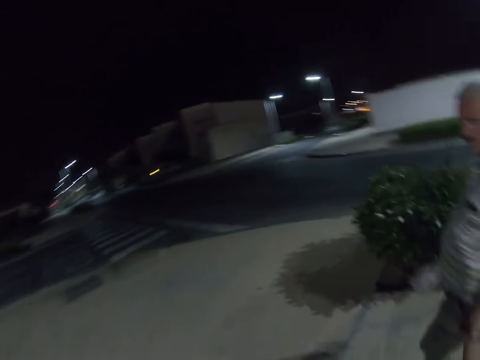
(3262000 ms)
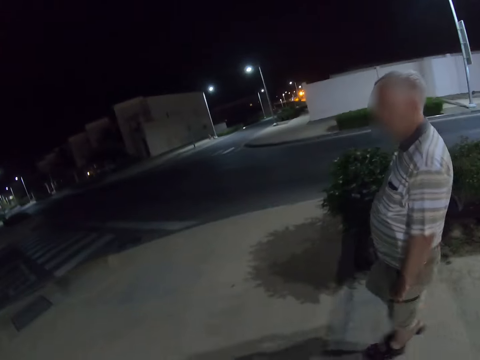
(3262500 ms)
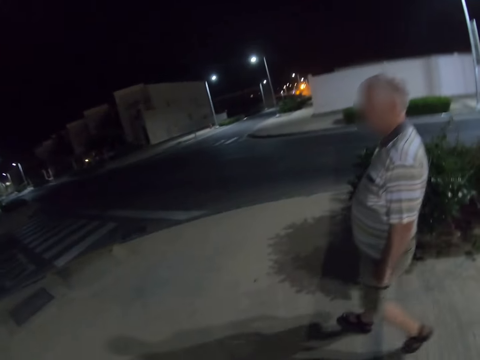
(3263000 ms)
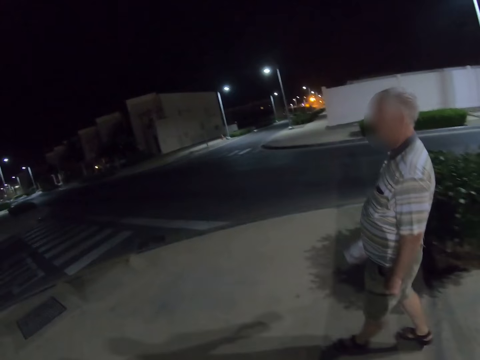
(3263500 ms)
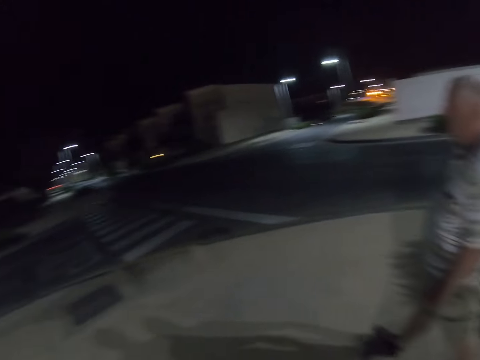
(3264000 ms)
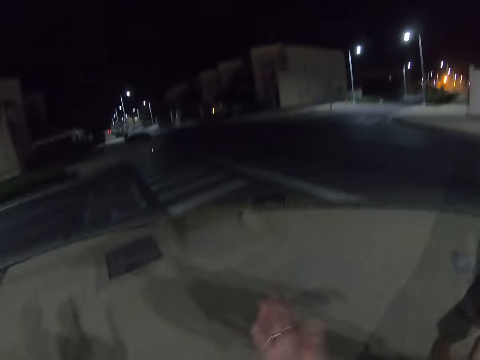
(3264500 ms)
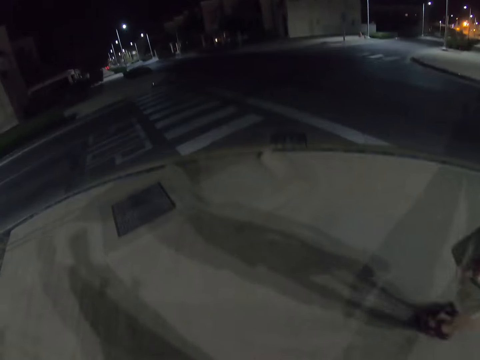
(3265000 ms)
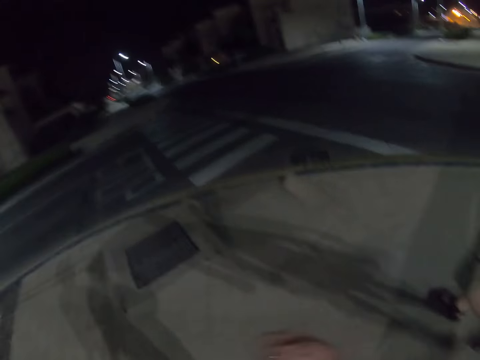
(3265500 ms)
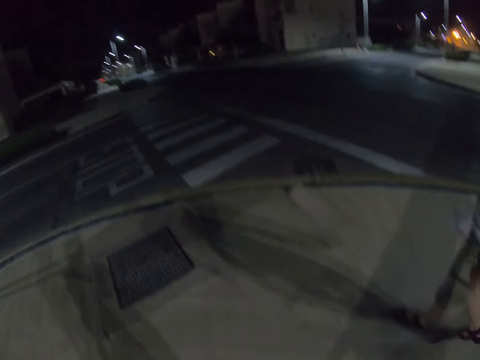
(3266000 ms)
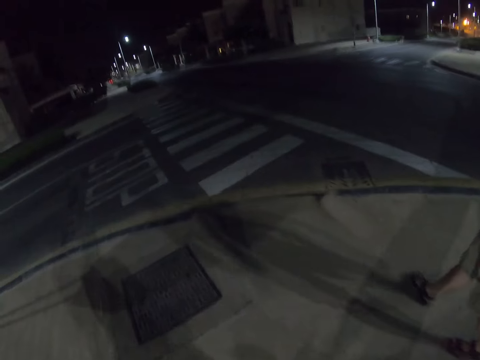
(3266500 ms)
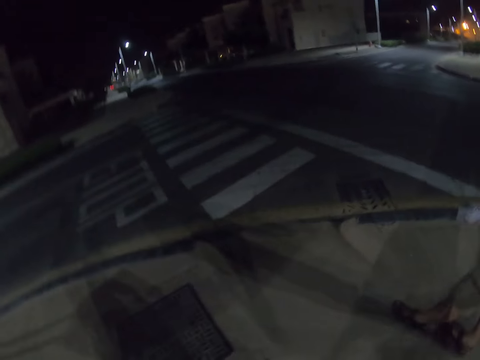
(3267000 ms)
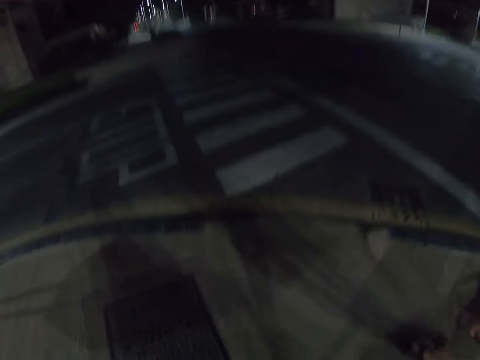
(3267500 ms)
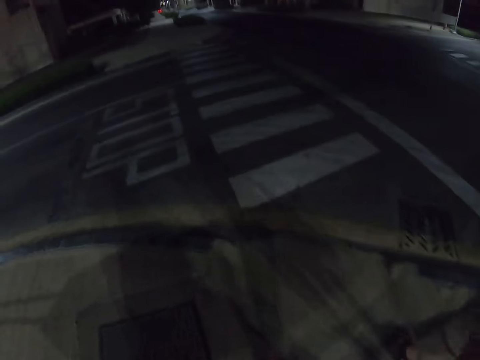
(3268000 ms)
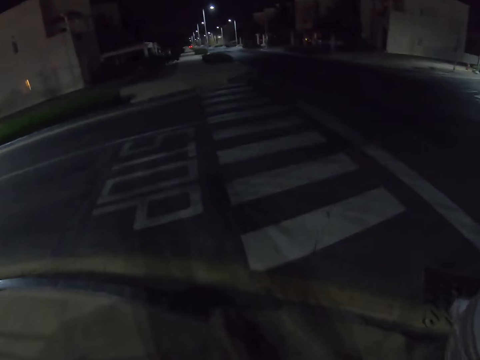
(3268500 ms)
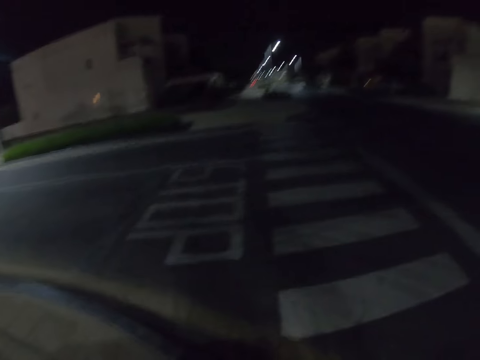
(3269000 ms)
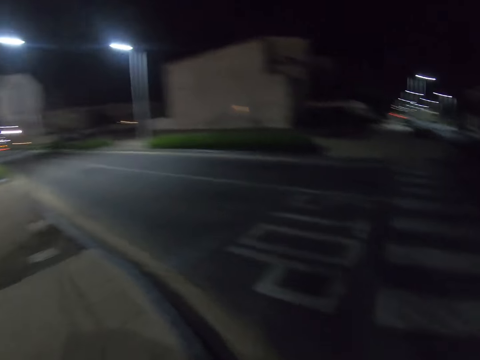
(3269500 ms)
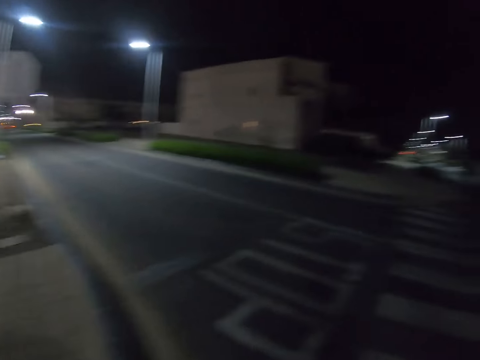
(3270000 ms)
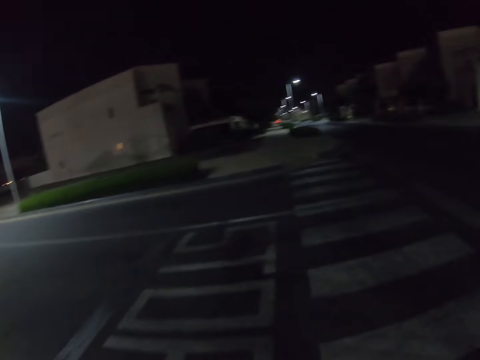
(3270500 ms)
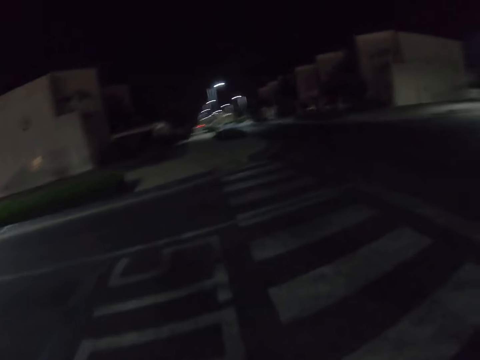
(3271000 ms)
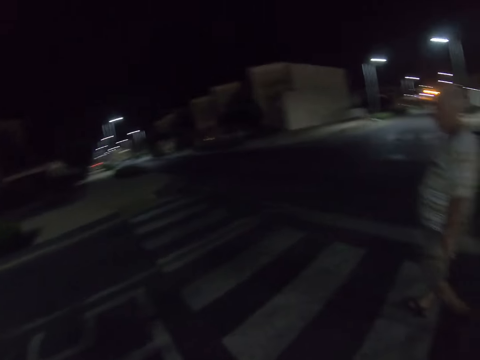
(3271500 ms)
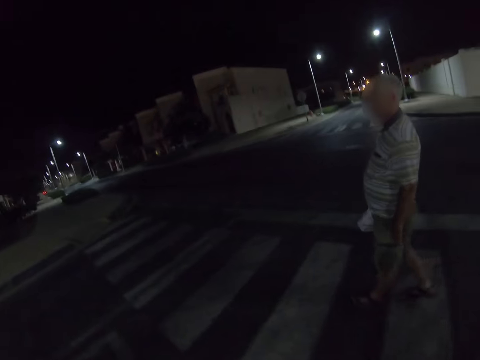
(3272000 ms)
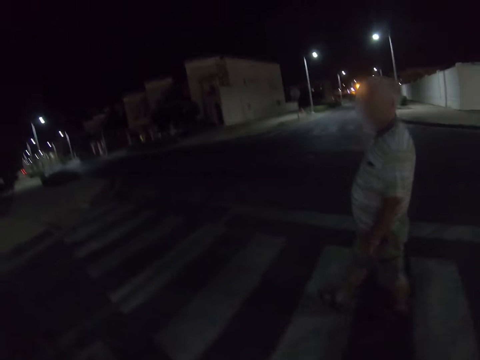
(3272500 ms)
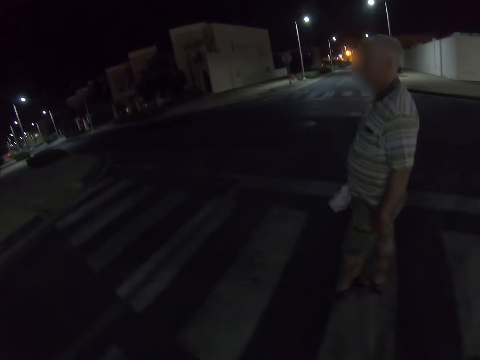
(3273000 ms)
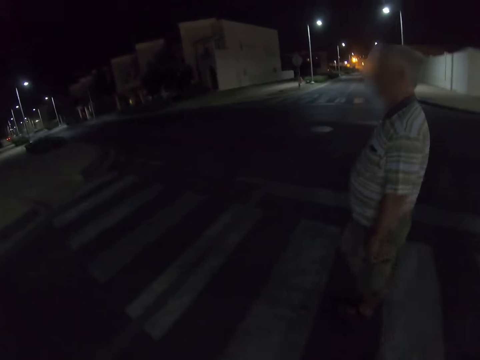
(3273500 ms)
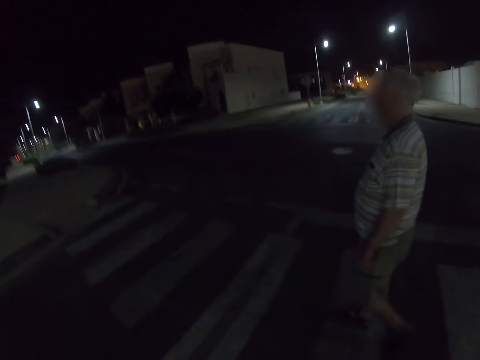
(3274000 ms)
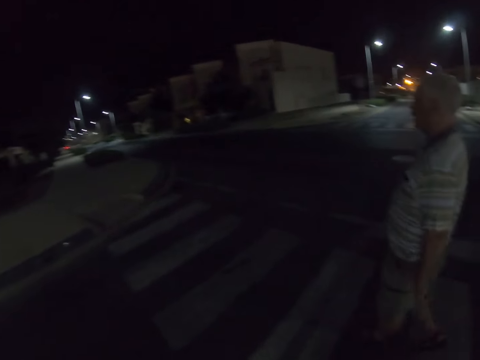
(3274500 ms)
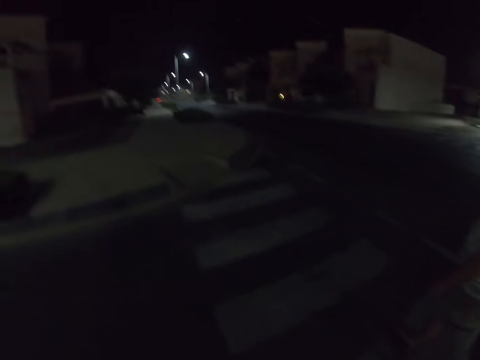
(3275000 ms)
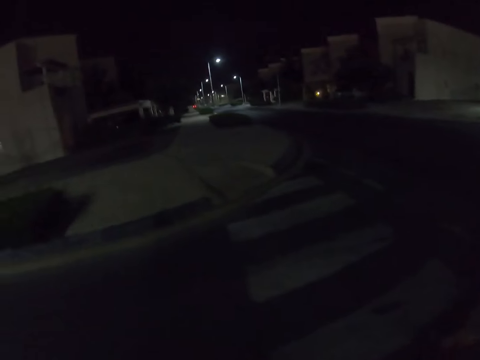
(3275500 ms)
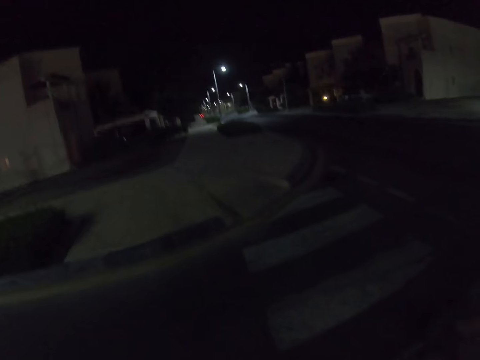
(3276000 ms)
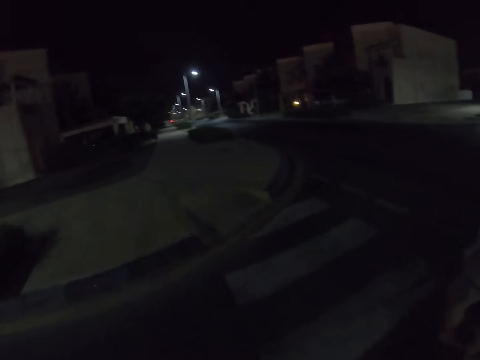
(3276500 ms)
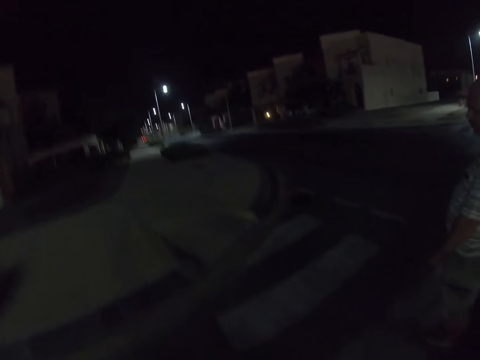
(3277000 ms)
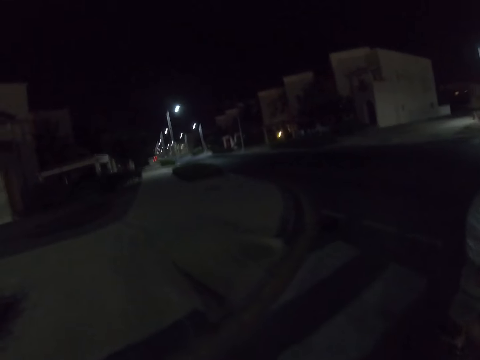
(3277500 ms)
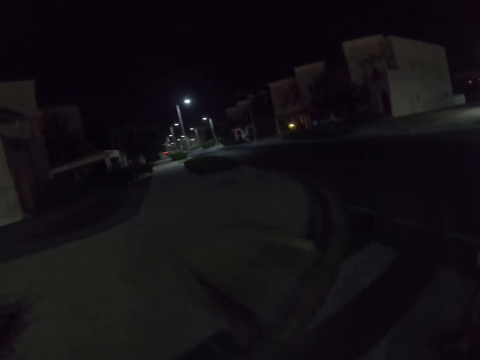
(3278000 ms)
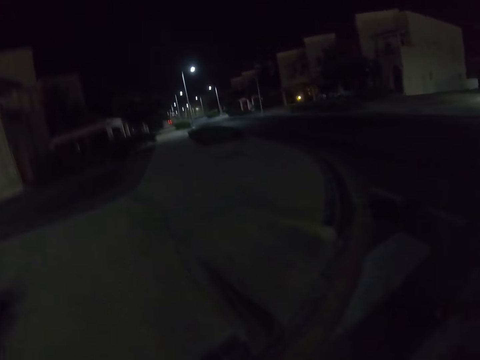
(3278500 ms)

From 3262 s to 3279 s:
The camera wearer looks at a man. The man walks down the street. The camera wearer crosses the tarmac road. The man crosses the road. The camera wearer crosses the road.

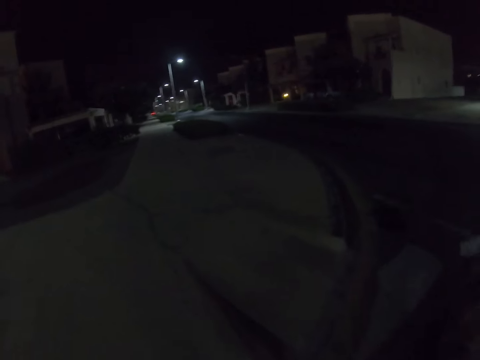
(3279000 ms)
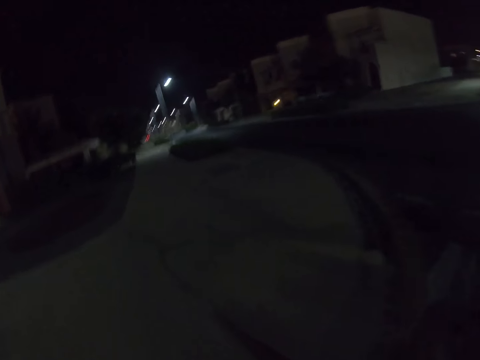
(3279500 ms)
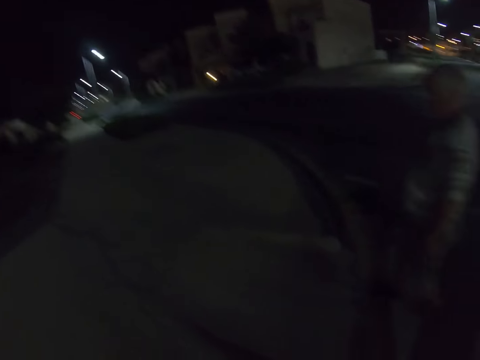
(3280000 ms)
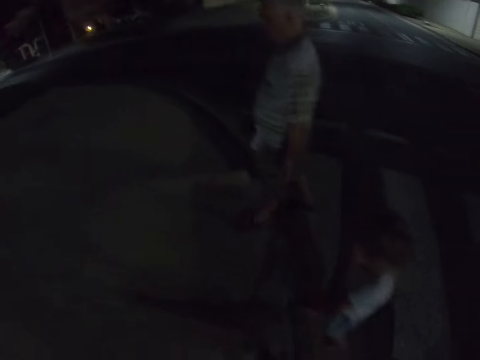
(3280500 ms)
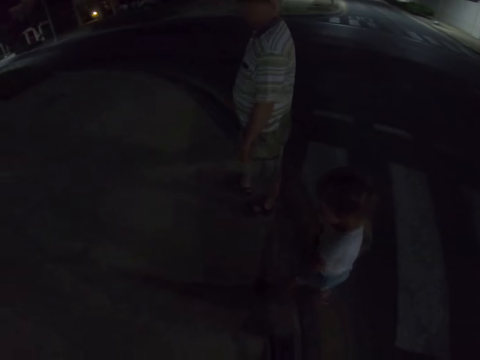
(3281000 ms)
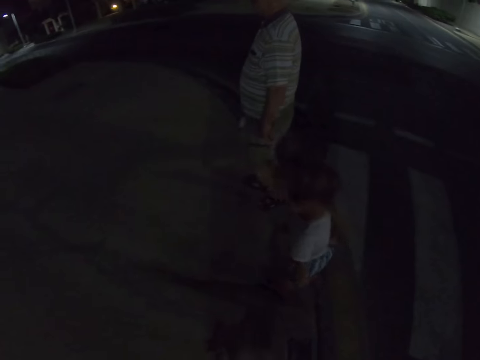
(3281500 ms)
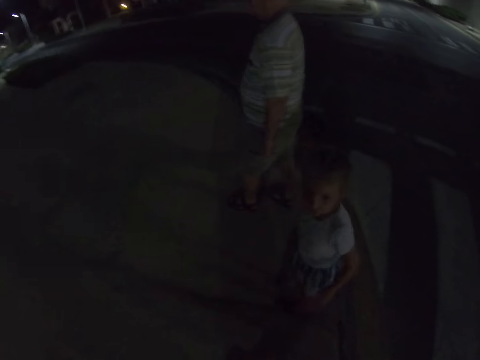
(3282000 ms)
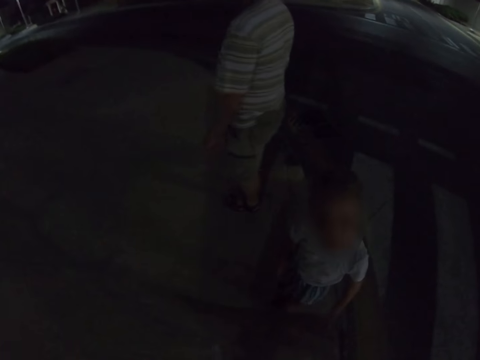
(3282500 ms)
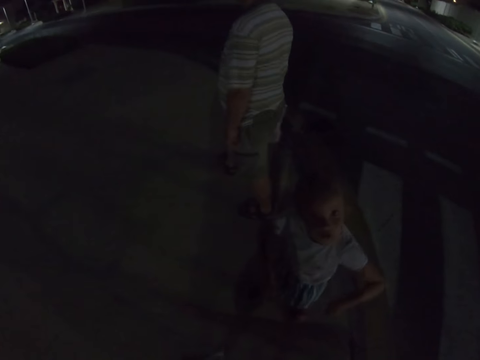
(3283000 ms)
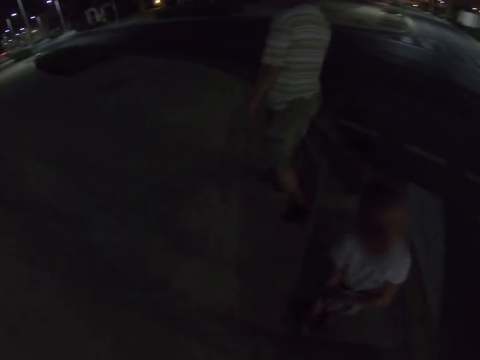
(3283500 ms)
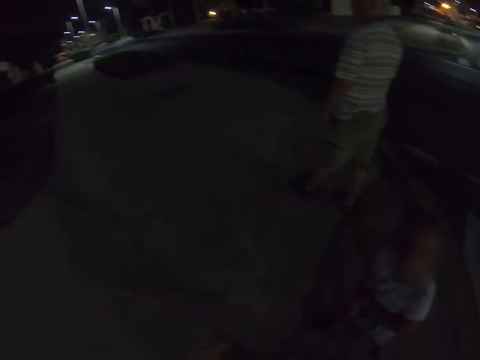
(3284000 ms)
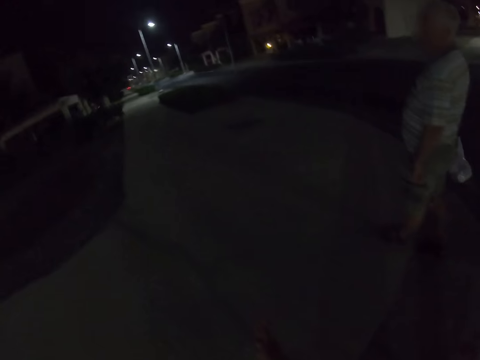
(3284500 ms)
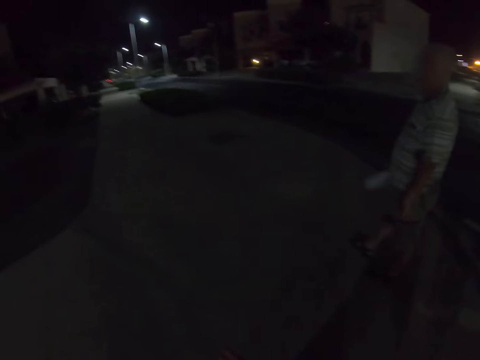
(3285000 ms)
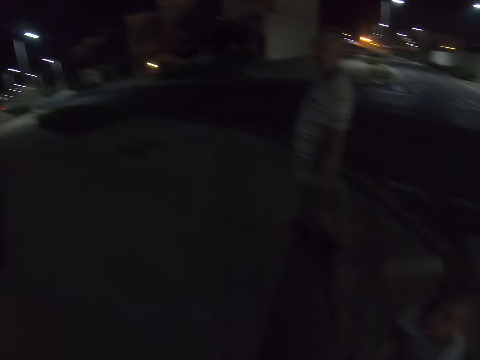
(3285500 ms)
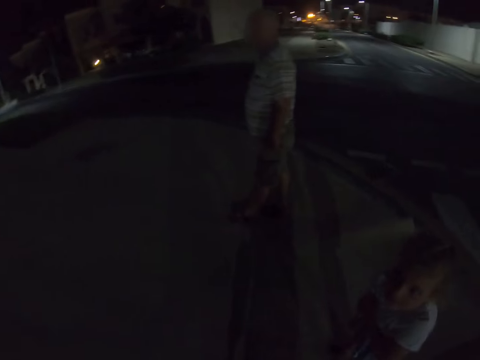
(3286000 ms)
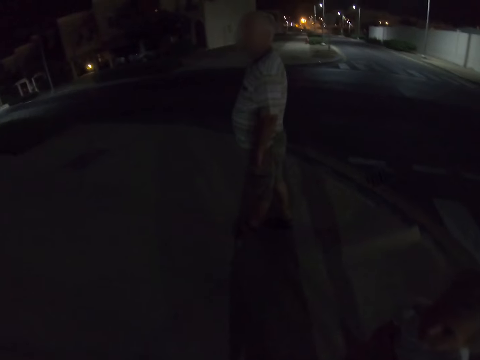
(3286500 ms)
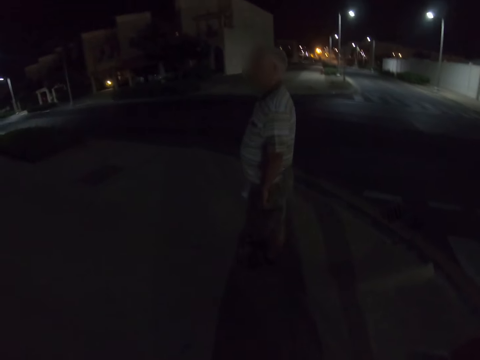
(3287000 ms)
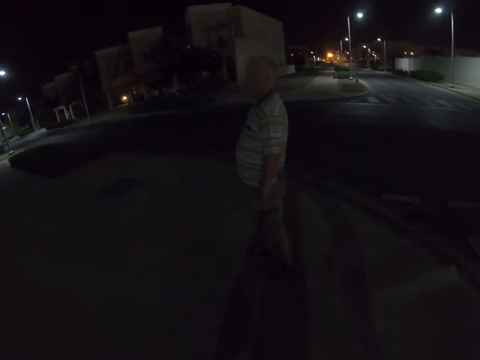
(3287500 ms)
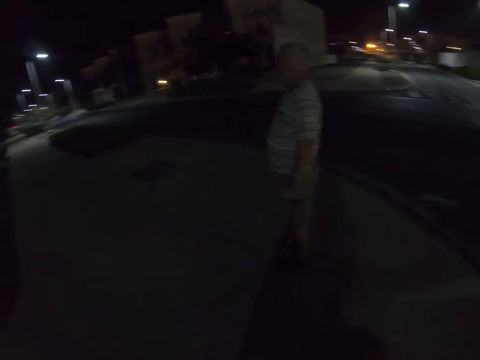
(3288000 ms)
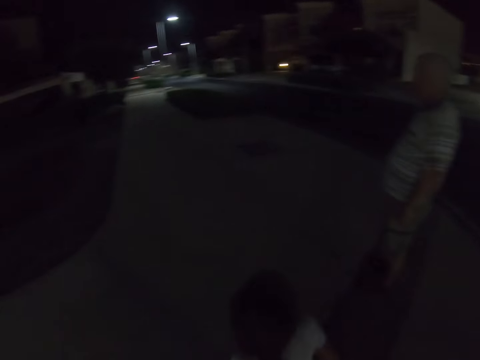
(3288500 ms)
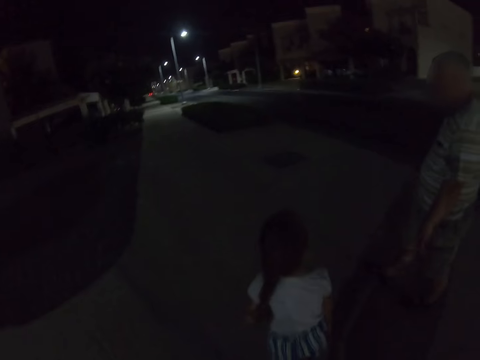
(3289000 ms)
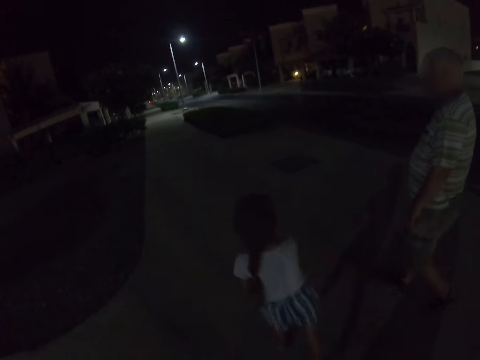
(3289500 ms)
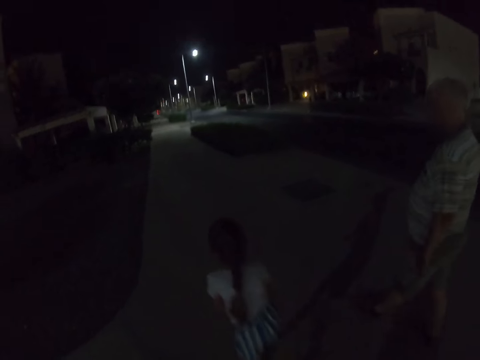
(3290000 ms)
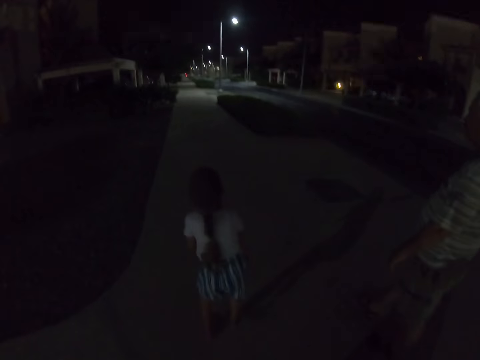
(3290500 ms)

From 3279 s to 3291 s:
A man walks on the sidewalk. A girl faces the camera. The girl walks on the sidewalk. The girl stands and rubs her right hand. The man walks down the street.
